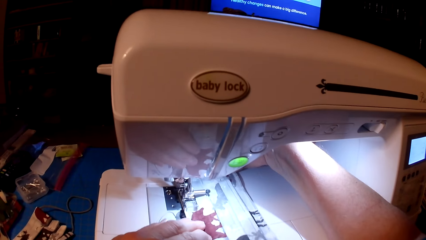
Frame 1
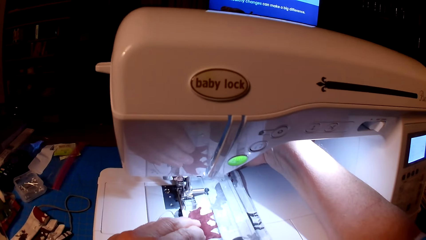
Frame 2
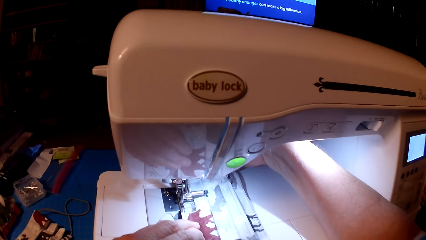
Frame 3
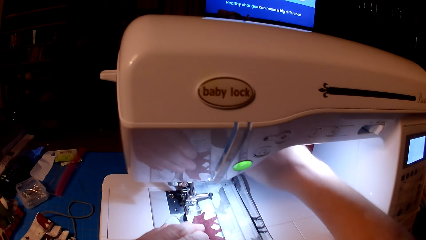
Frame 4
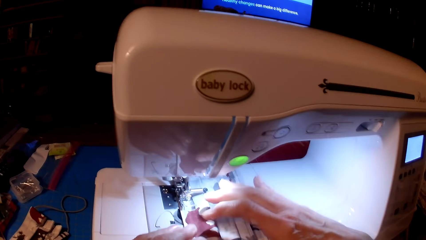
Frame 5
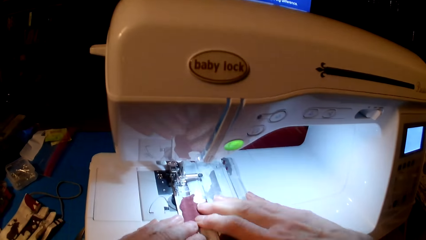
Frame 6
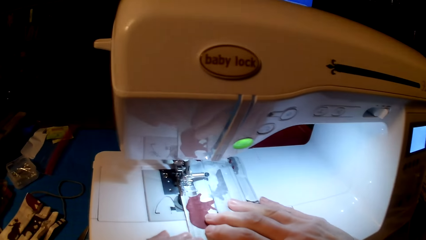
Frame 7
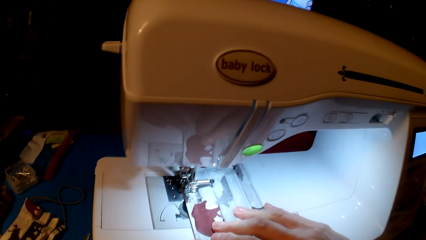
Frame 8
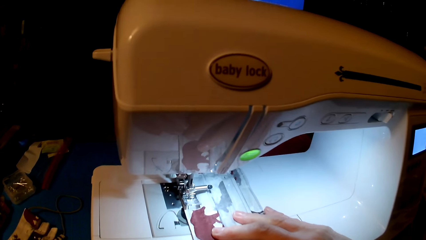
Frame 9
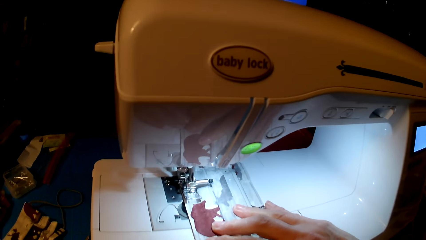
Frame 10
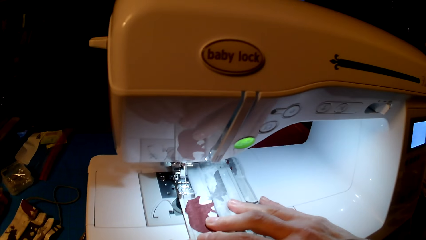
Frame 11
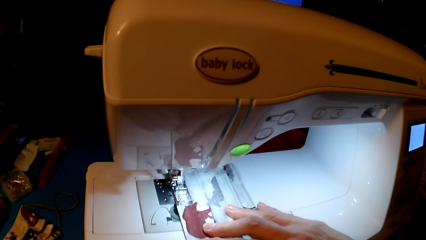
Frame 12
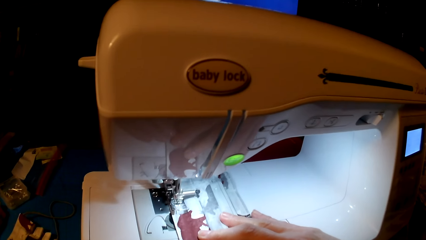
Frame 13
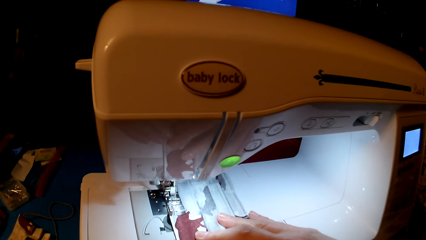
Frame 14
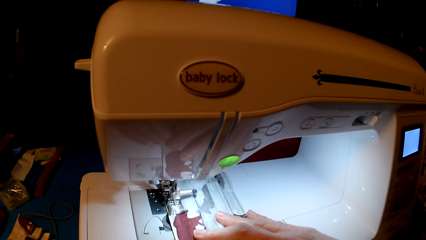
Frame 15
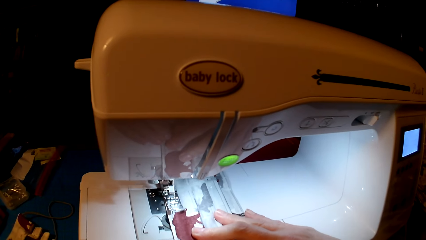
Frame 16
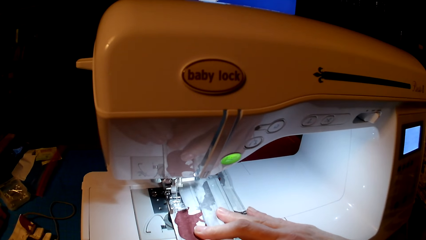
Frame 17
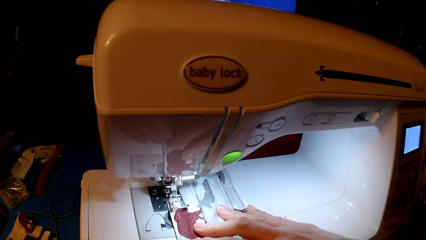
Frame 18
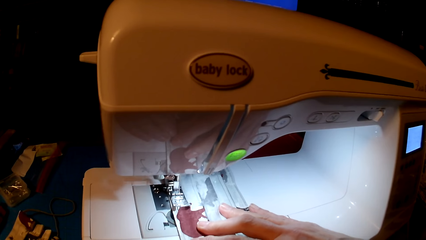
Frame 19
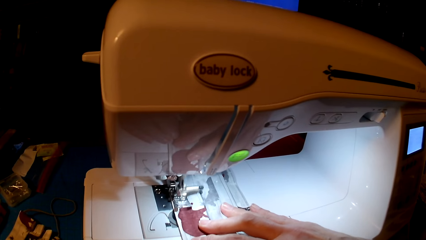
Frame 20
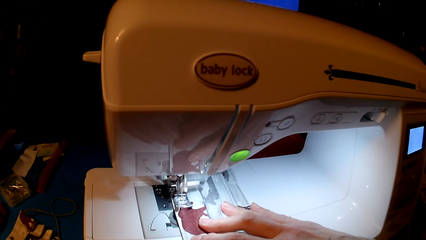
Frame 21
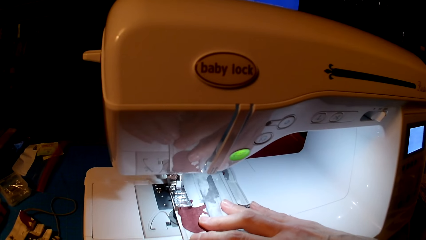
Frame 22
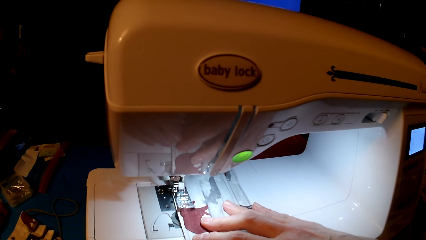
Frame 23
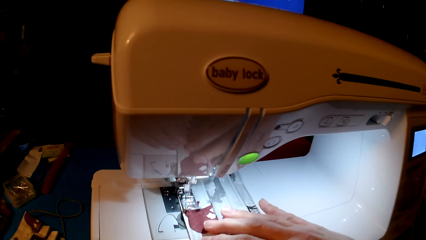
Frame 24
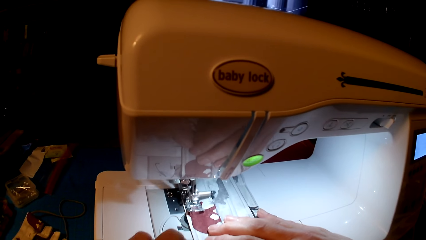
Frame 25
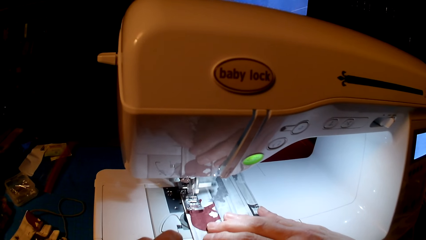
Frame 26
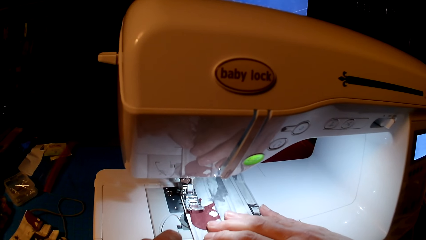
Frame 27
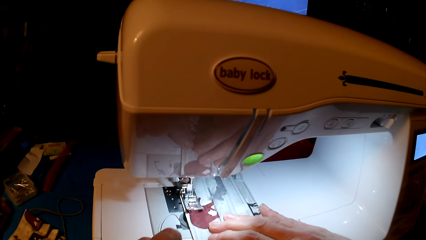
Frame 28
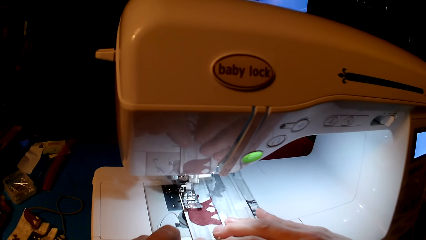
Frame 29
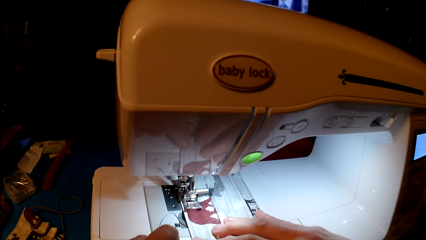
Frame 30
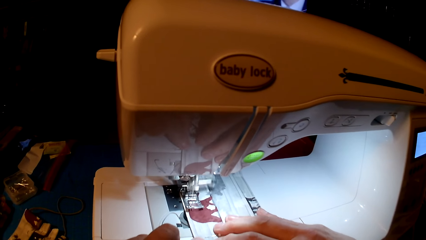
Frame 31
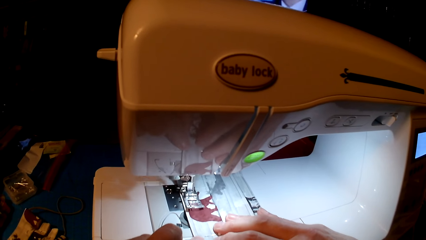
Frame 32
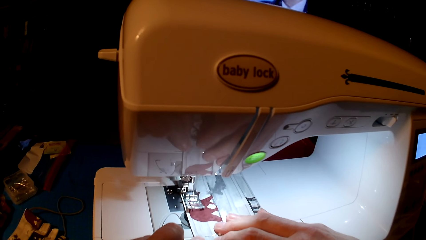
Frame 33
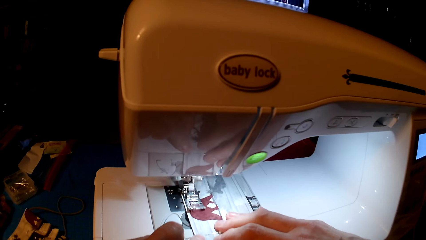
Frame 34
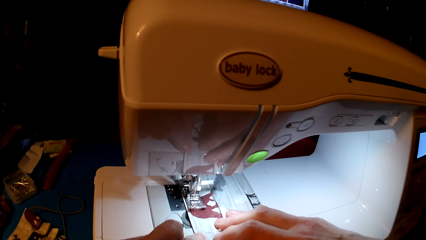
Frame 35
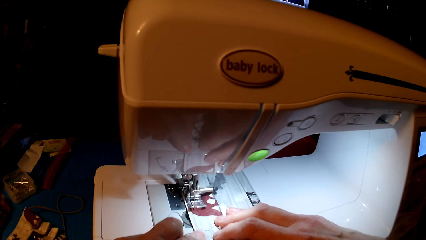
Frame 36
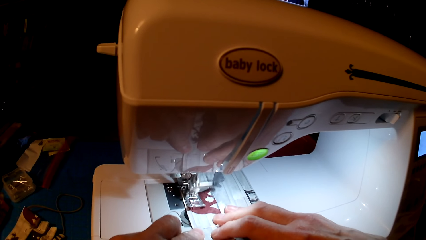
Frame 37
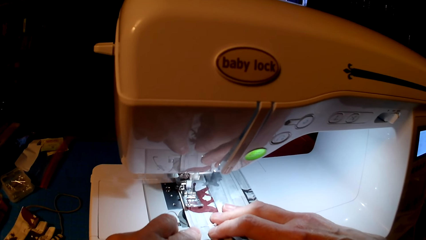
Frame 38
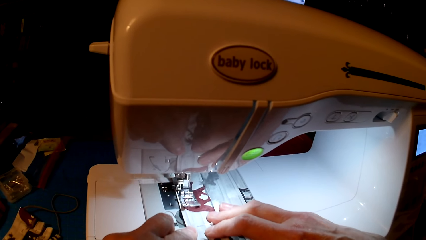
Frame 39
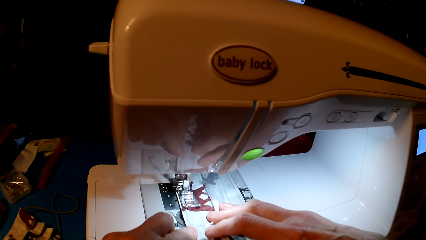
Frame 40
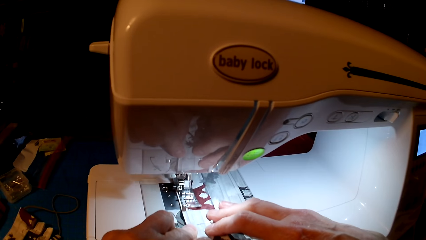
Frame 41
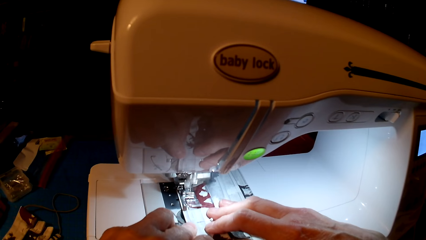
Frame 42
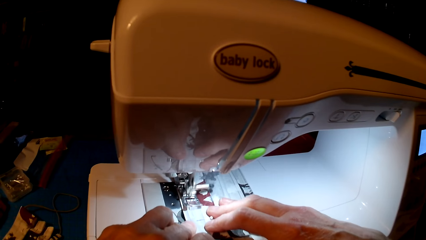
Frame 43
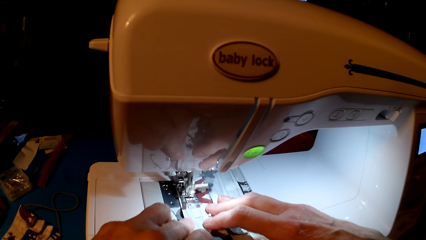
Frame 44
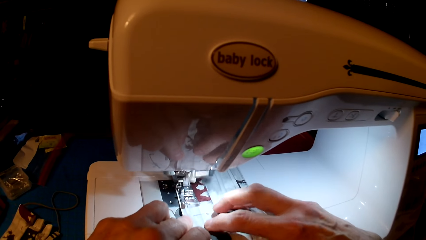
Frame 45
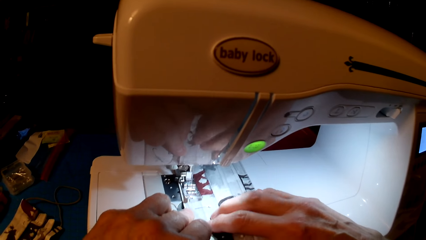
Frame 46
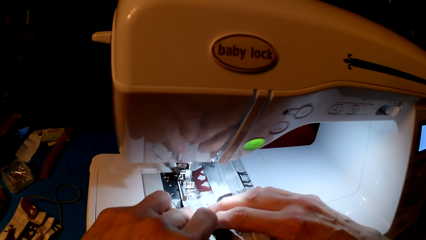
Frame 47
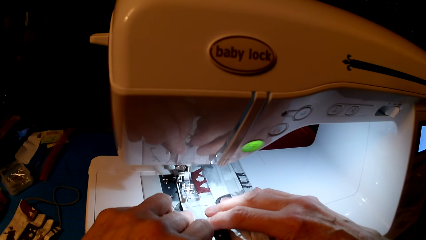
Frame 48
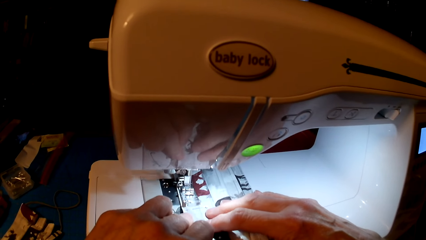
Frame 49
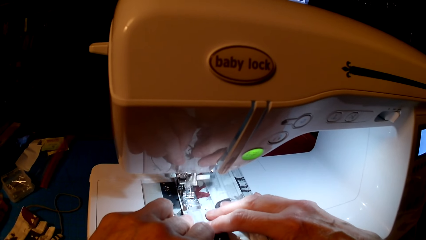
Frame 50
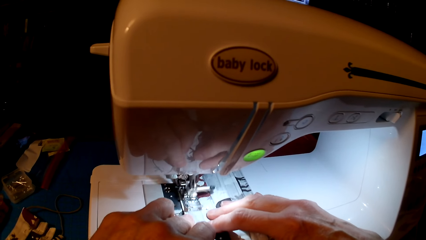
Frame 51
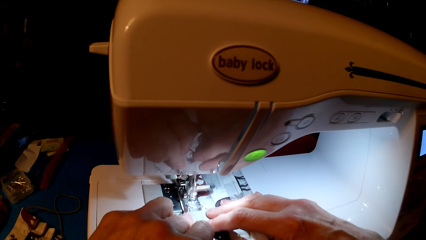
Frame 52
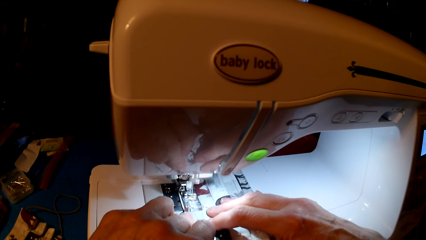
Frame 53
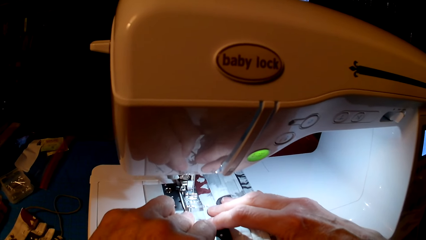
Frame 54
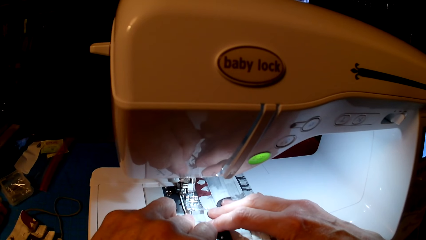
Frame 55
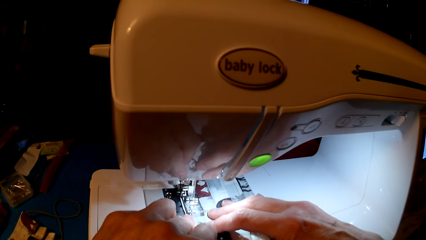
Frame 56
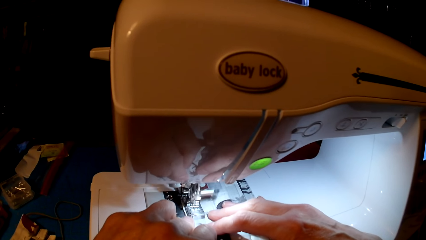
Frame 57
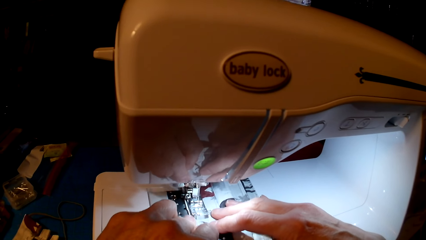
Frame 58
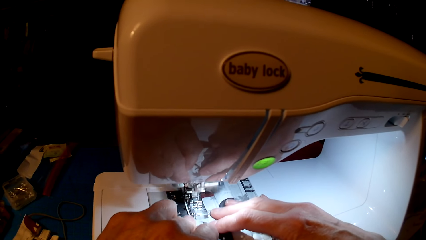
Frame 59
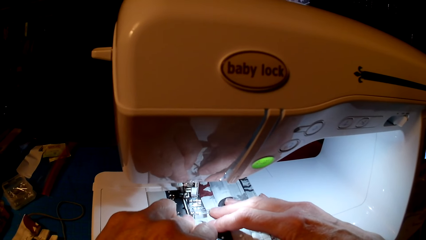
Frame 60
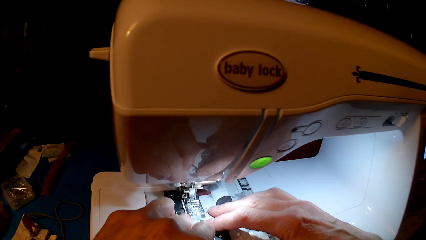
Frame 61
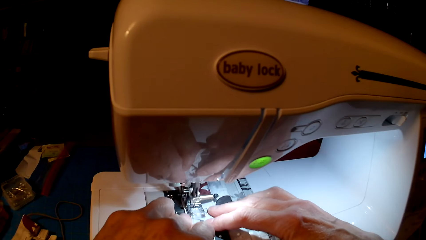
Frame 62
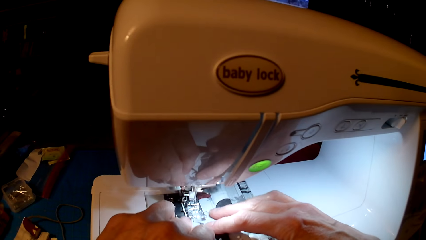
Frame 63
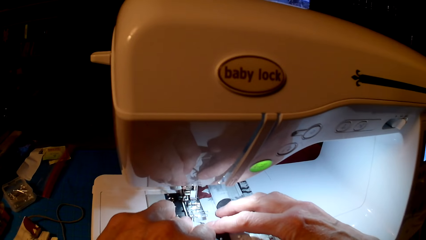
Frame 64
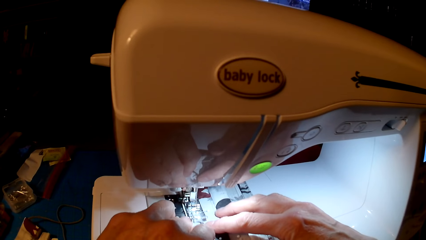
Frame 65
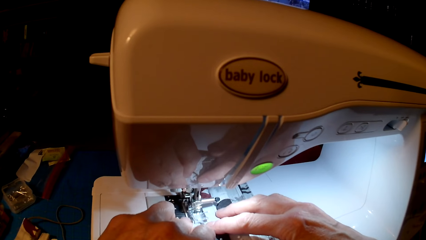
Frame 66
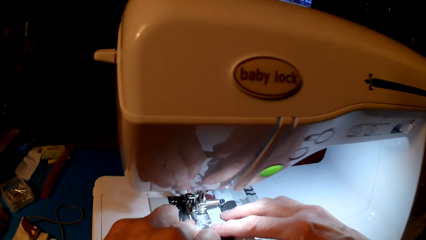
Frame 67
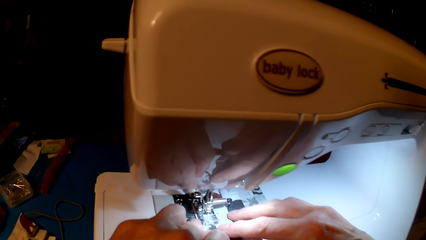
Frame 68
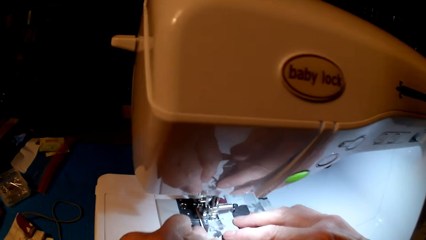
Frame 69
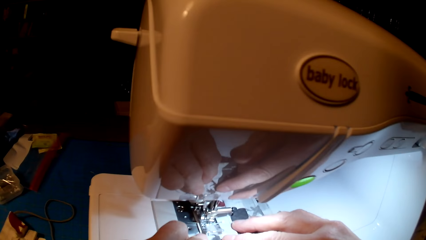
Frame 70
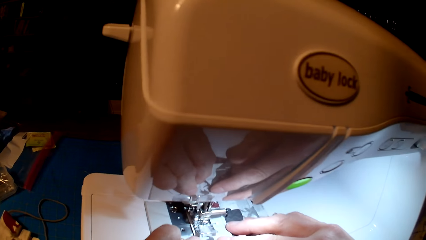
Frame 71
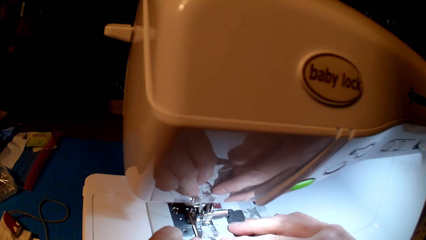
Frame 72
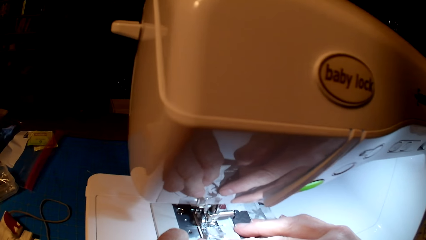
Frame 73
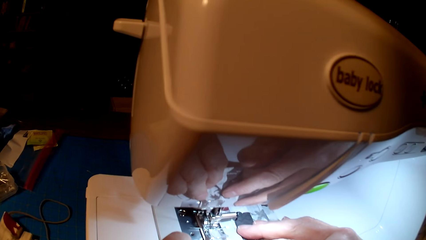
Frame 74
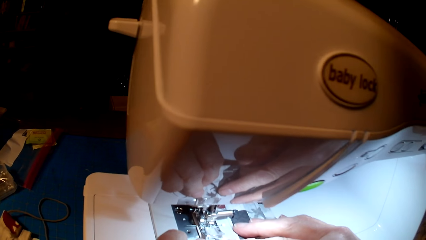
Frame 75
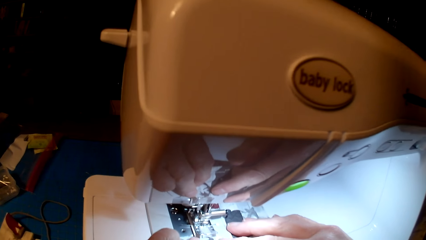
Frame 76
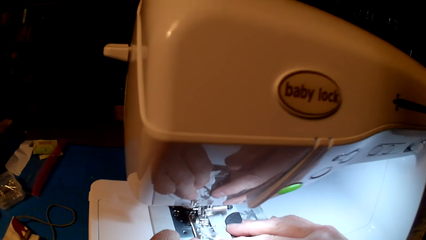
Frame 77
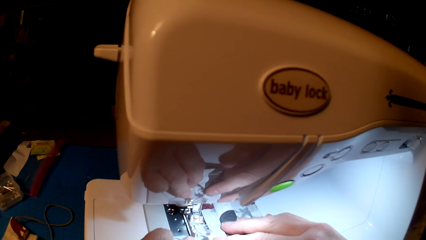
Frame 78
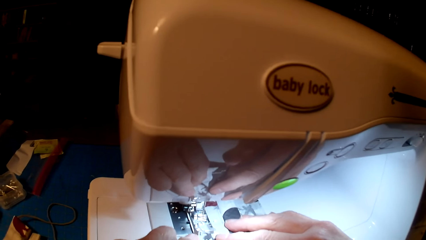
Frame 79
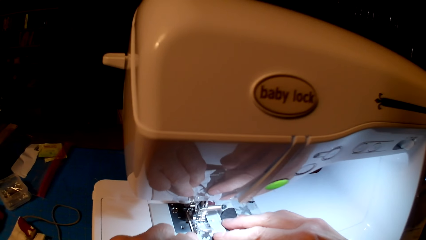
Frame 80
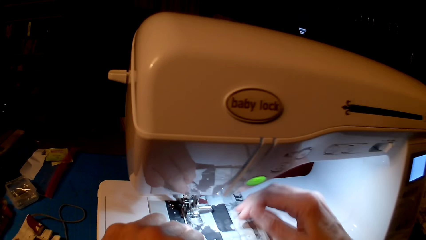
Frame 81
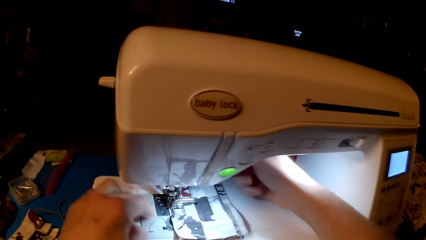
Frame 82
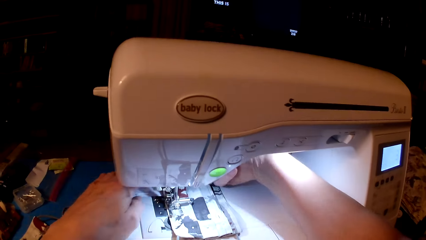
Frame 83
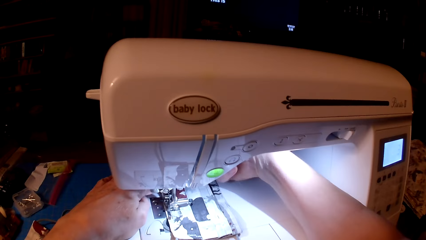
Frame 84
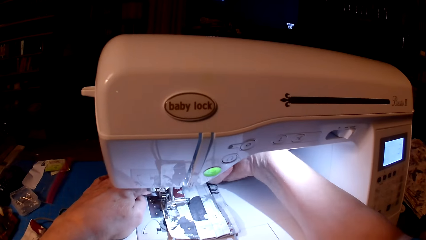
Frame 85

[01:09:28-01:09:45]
The camera wearer rolls fabric. They sew.
